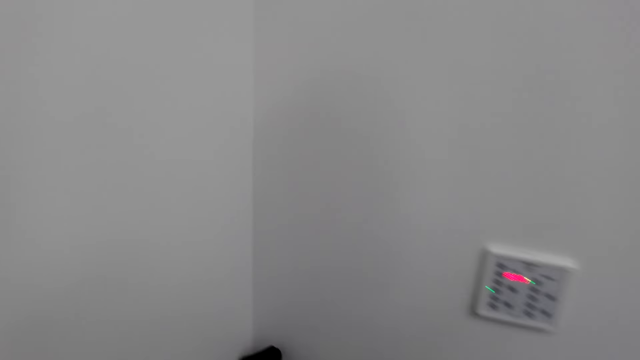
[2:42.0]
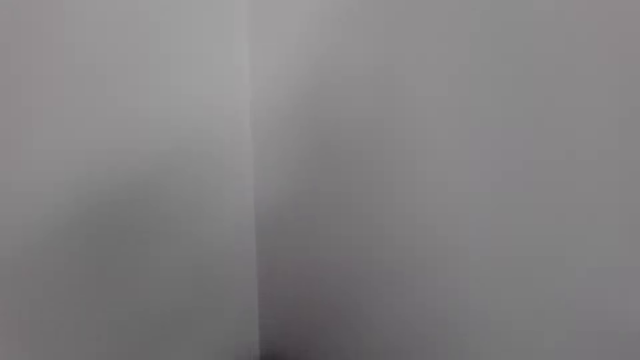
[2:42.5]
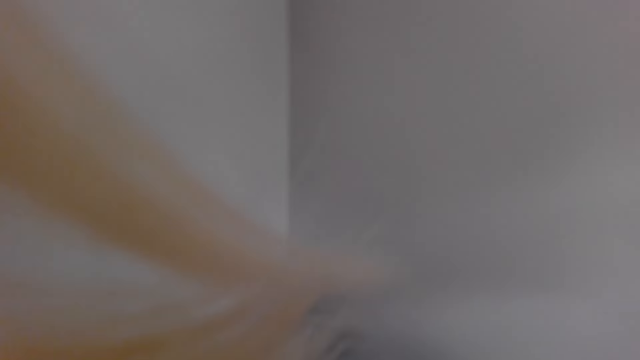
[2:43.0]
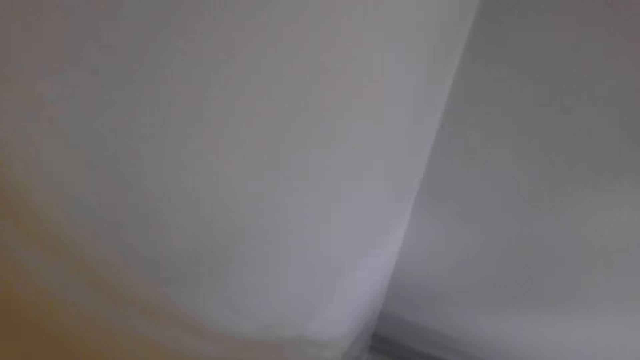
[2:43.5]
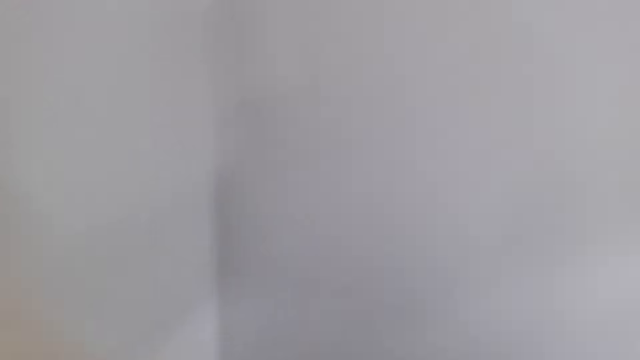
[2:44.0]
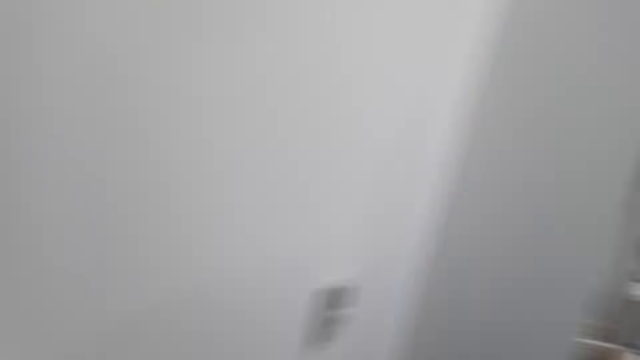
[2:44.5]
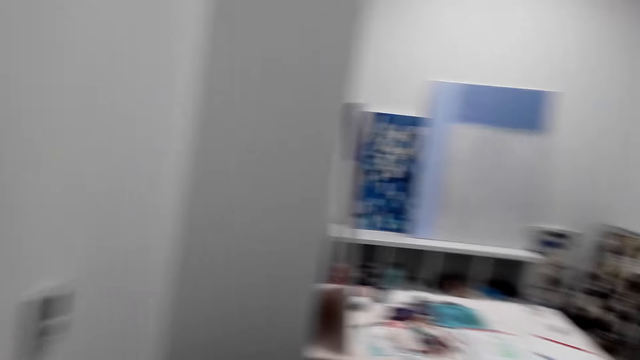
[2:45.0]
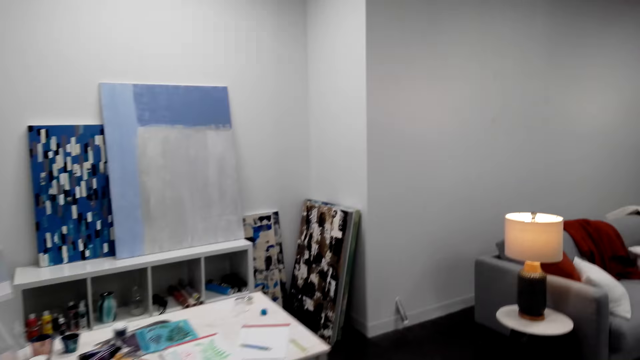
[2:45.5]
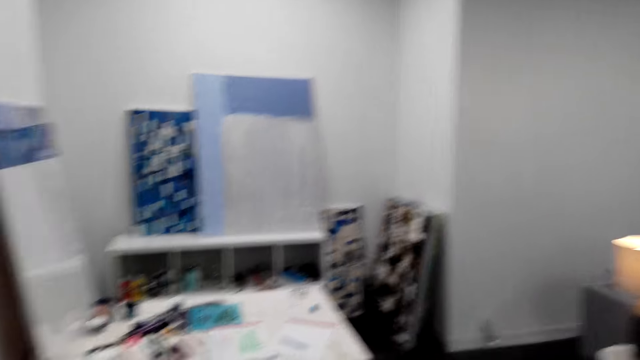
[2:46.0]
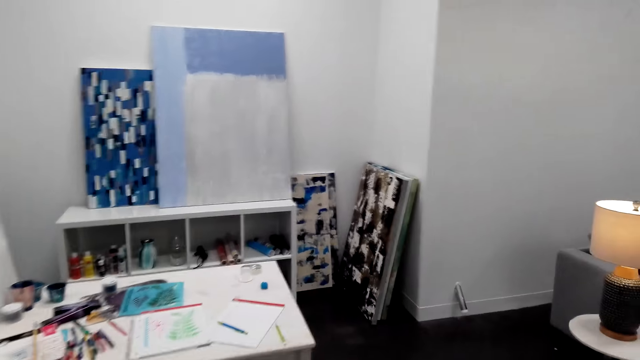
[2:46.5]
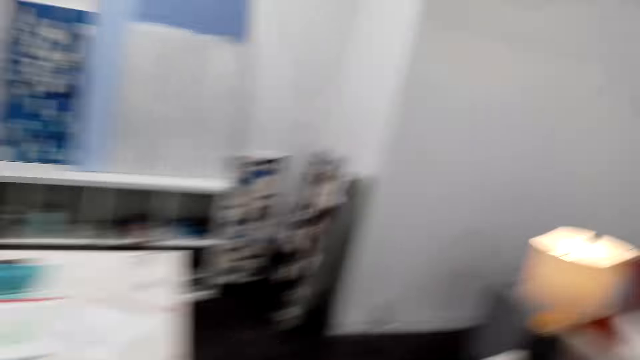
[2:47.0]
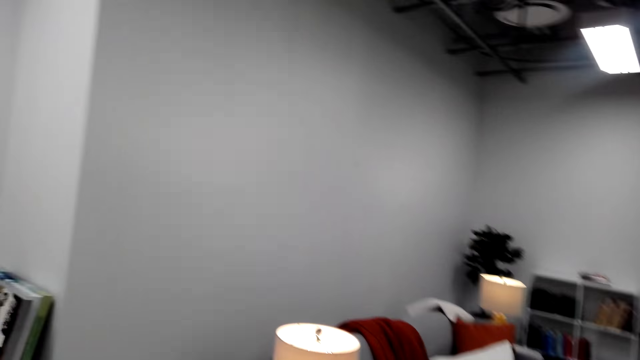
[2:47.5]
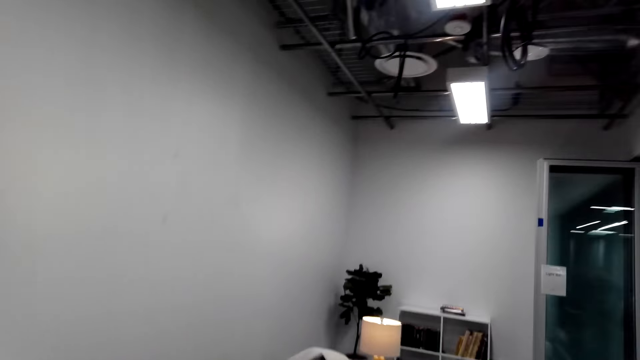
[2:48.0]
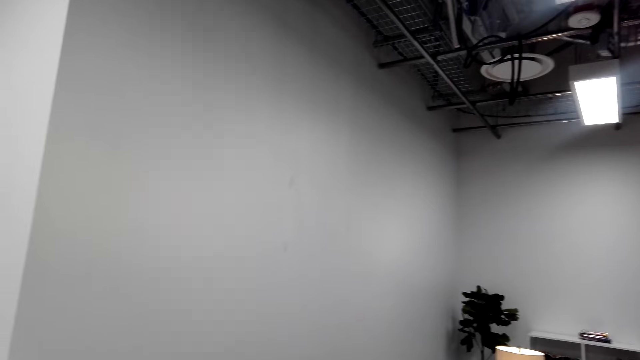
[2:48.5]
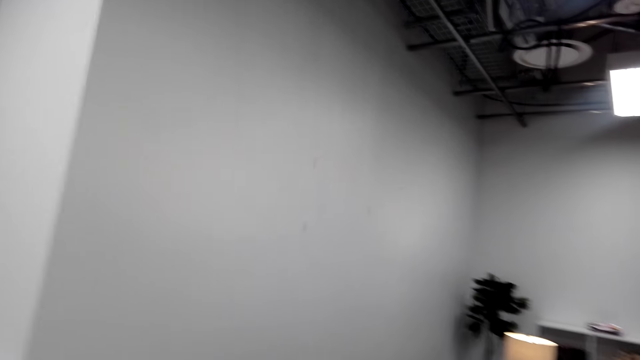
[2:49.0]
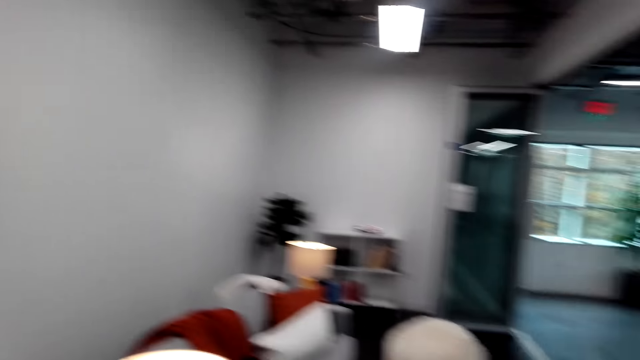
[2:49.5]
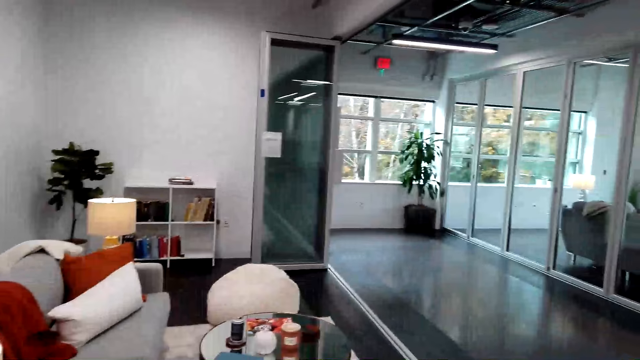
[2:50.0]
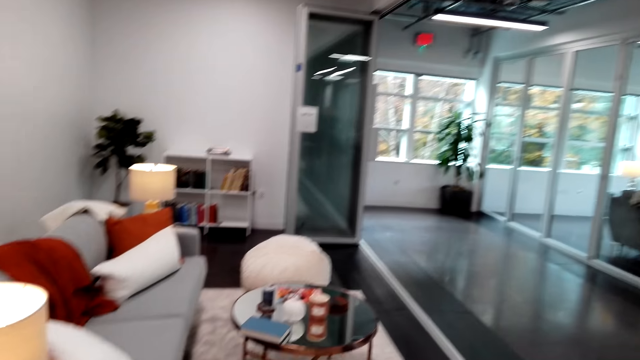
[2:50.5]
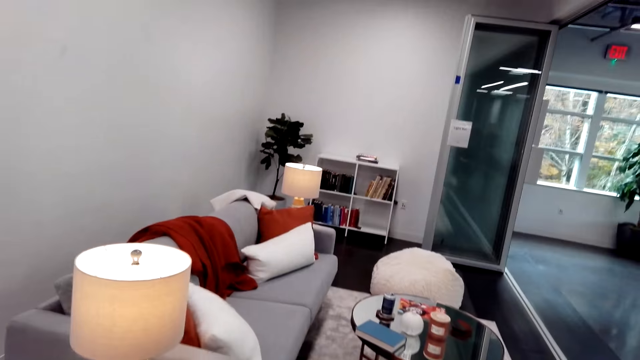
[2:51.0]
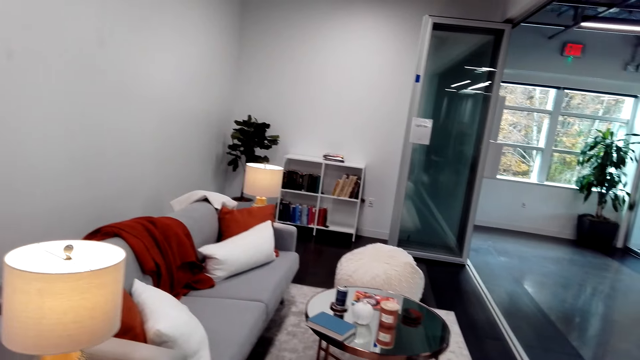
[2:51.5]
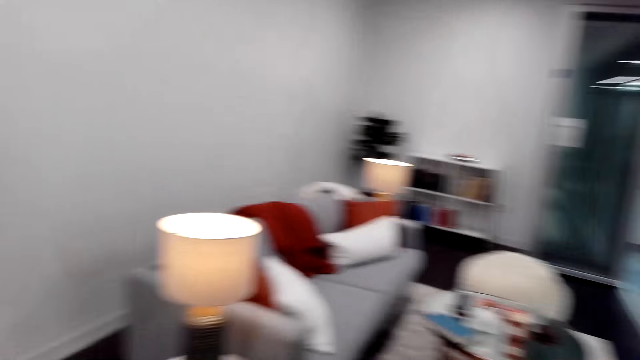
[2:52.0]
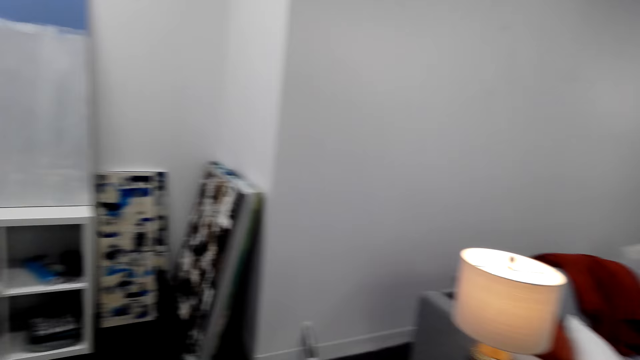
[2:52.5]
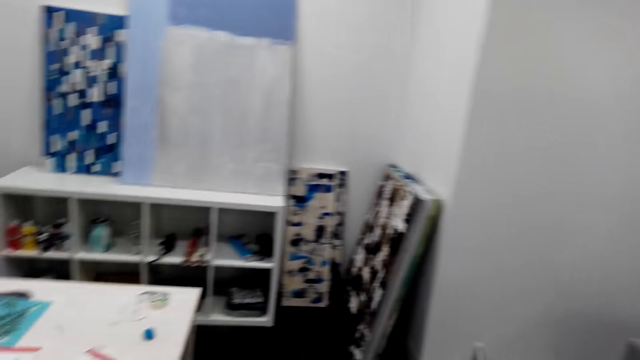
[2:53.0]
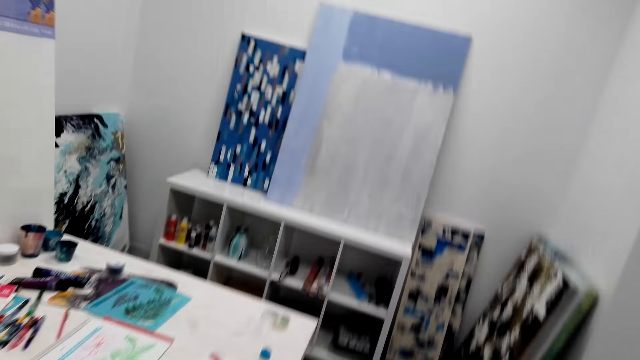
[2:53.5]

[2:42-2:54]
The camera wearer looks around. They pick up a guitar. They look around. They walk around.

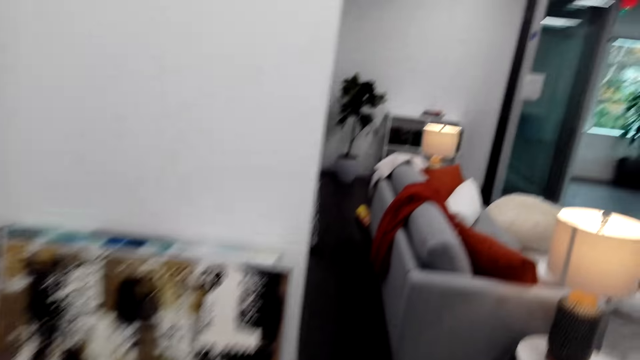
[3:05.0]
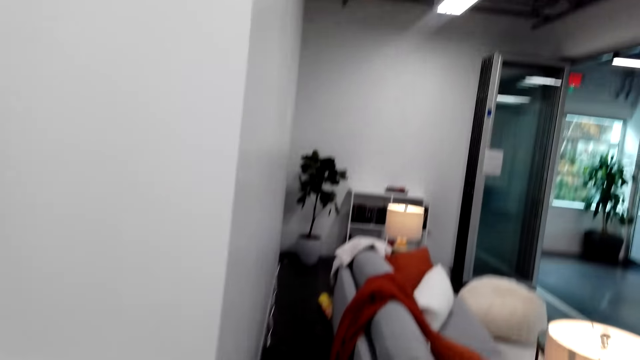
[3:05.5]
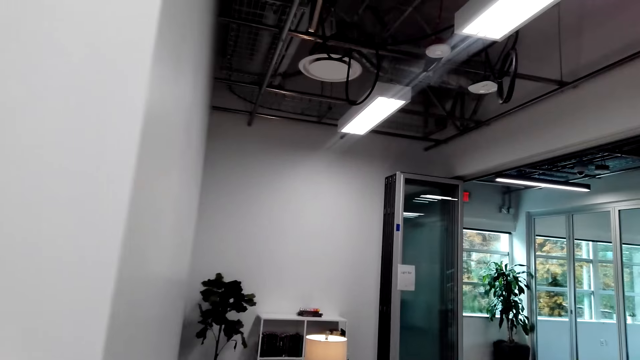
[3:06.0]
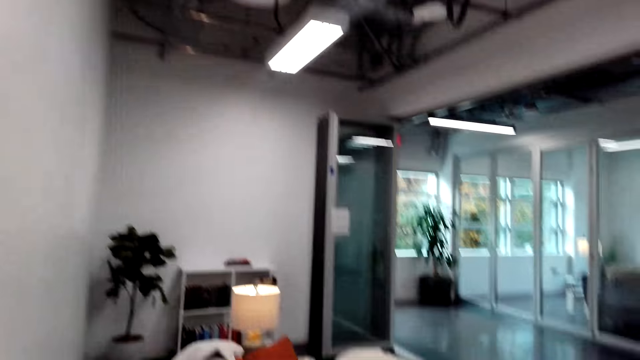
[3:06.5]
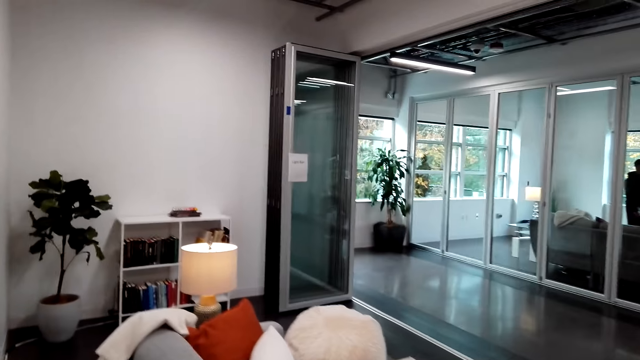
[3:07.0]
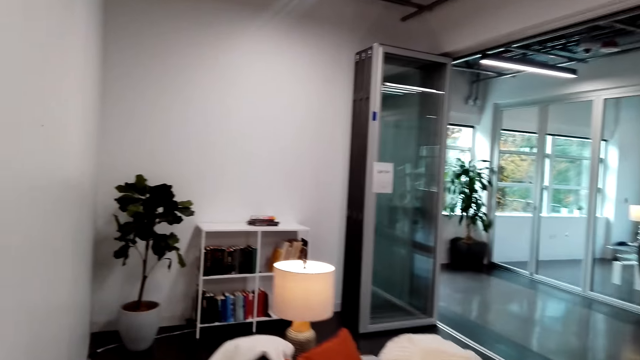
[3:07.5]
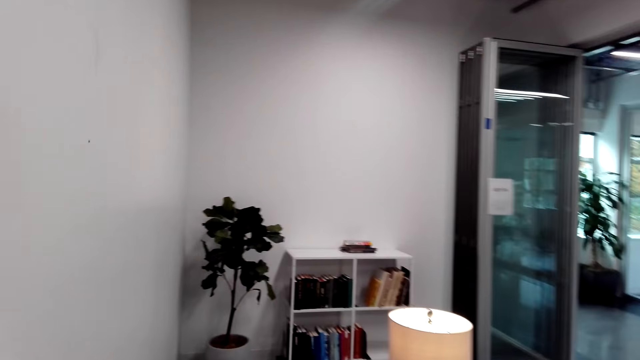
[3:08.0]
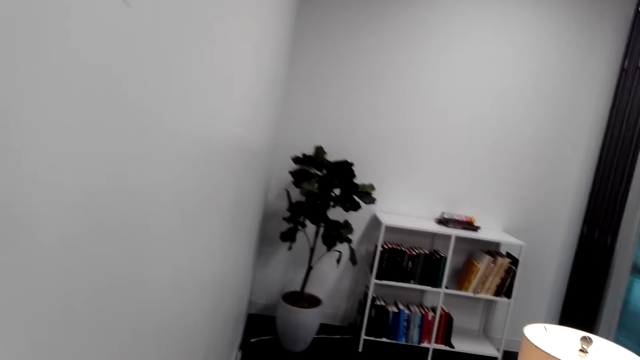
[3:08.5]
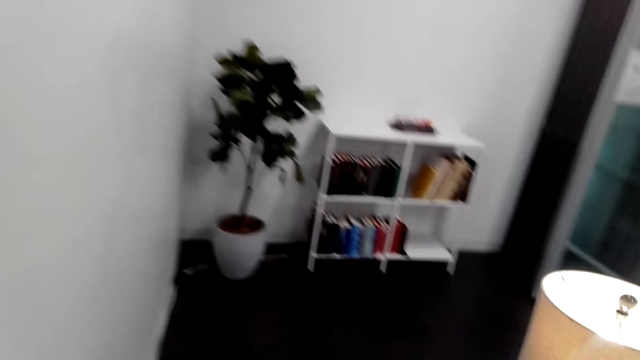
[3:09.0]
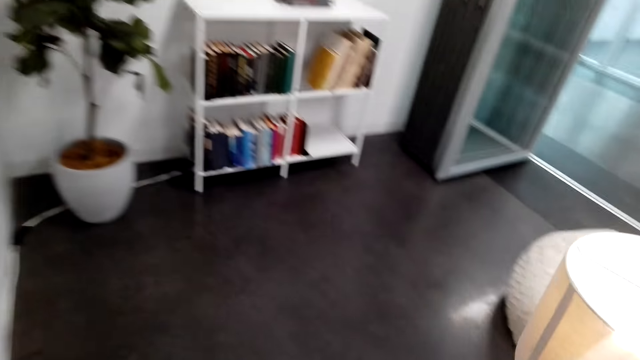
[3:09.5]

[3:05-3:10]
The camera wearer moves around the room.

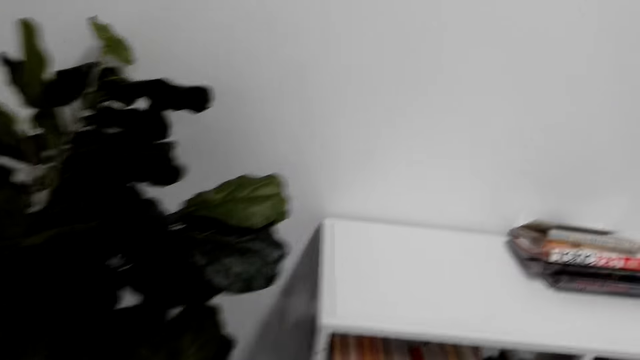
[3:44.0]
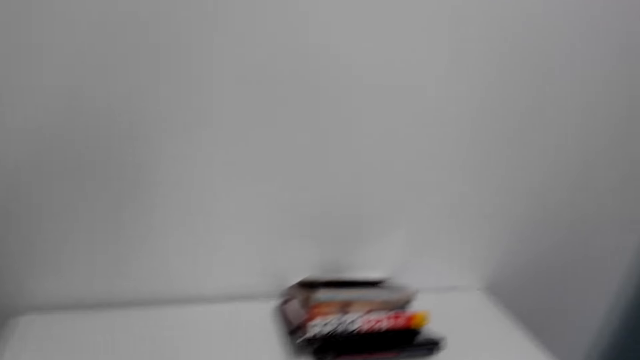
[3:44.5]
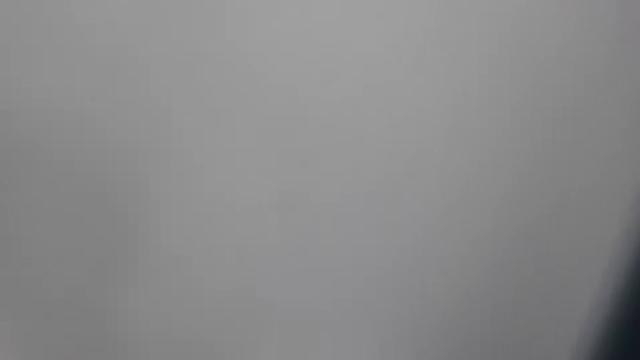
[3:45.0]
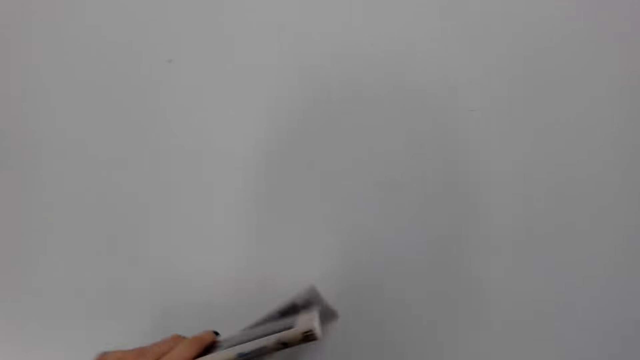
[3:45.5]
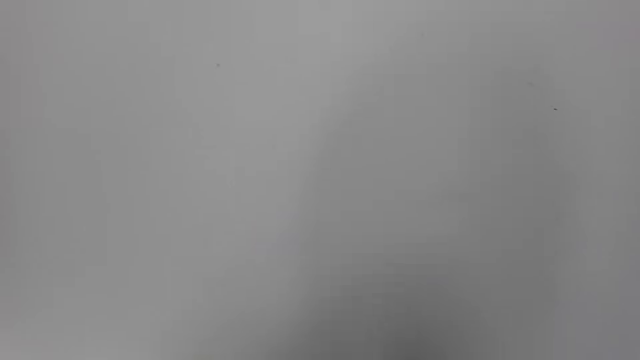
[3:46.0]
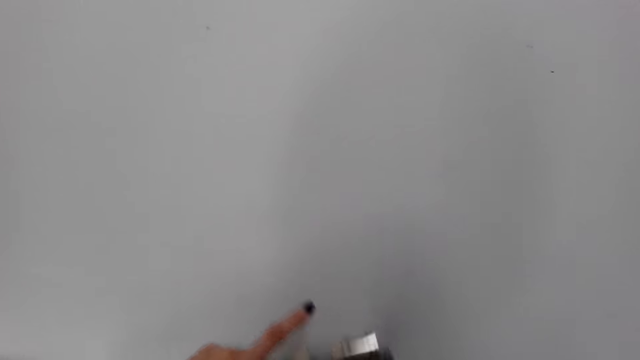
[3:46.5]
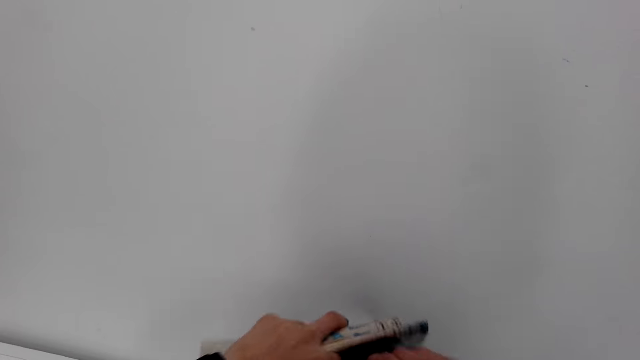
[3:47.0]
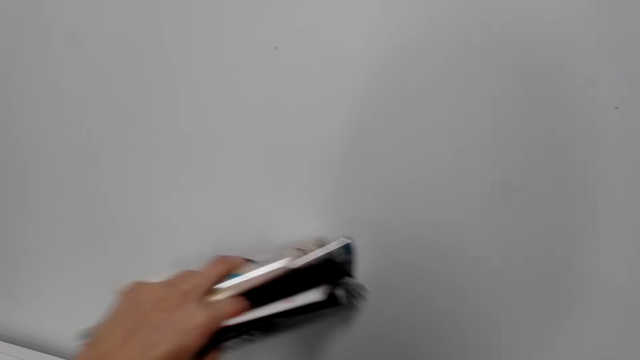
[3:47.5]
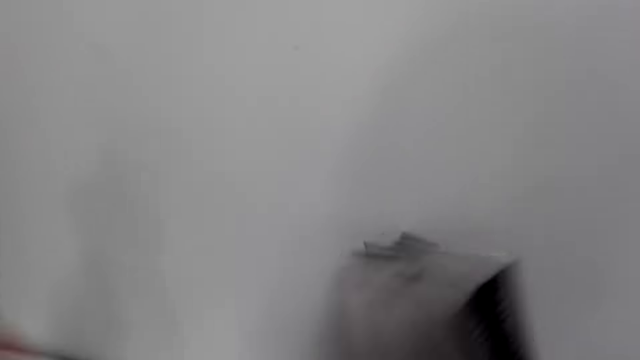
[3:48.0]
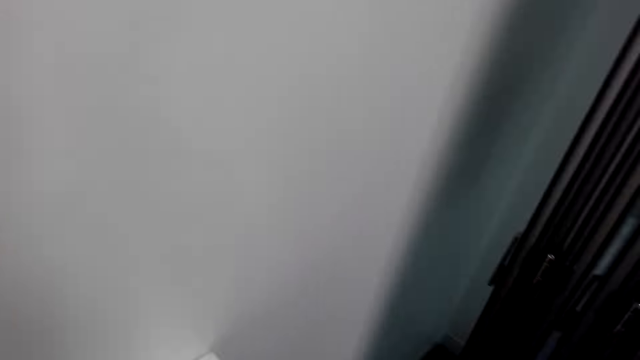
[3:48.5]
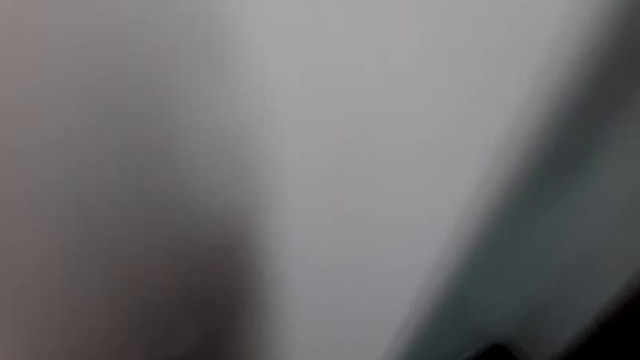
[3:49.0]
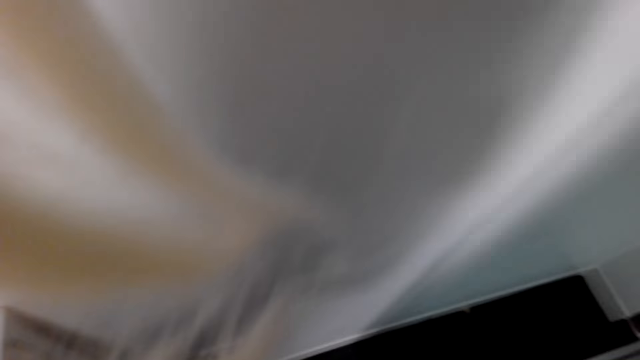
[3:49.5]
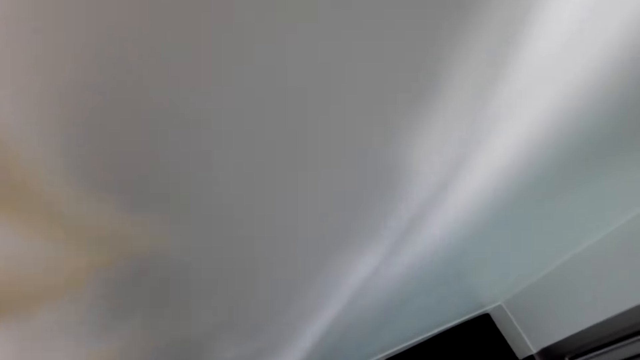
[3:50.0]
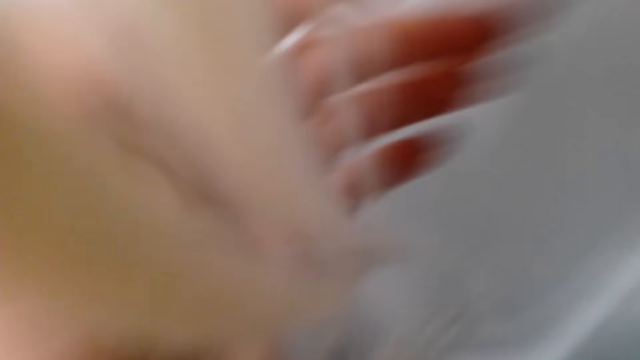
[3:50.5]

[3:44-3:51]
The camera wearer holds books on the bookshelf. They lift the magazine and drop the magazines.
